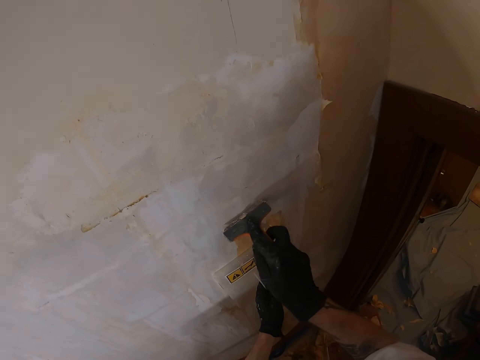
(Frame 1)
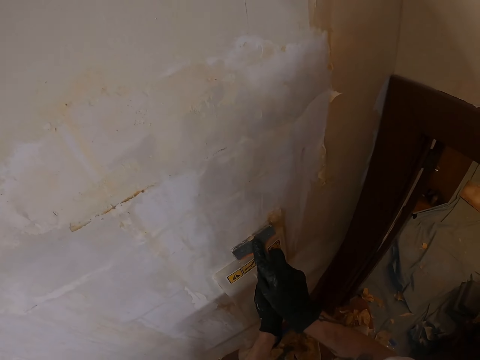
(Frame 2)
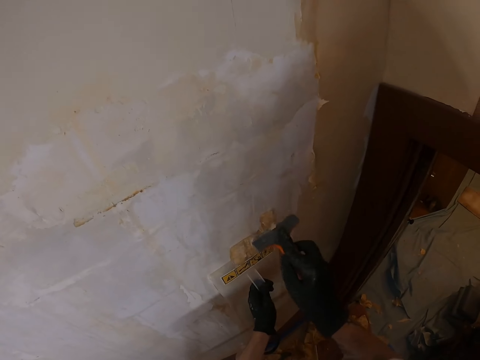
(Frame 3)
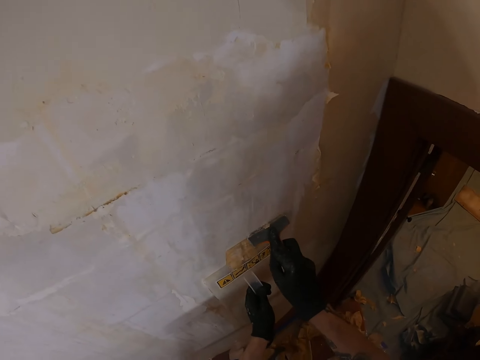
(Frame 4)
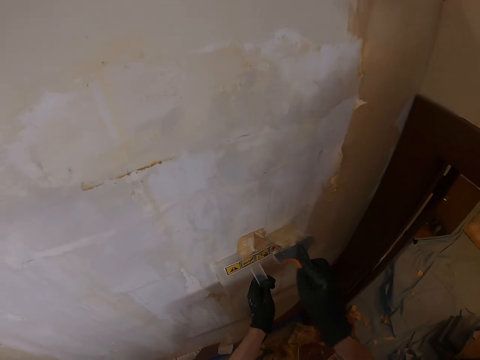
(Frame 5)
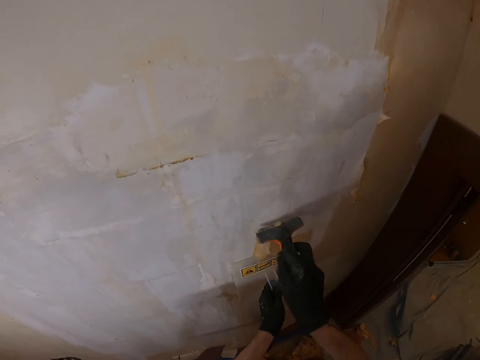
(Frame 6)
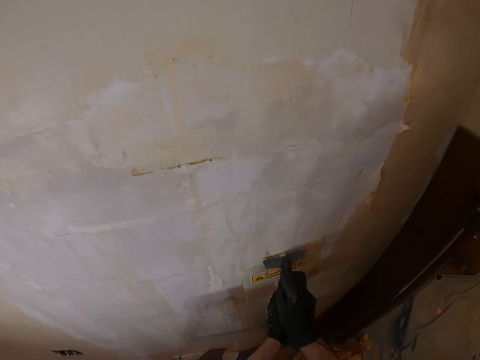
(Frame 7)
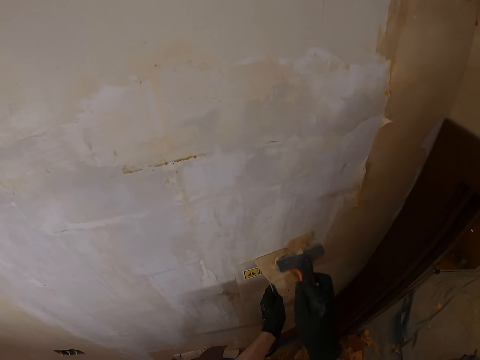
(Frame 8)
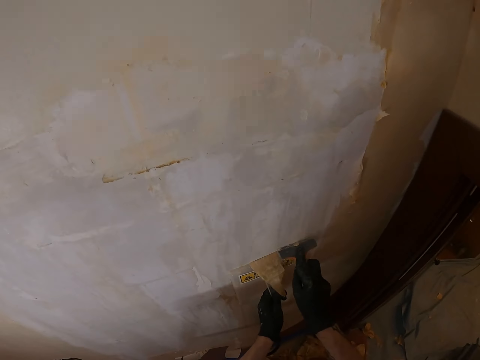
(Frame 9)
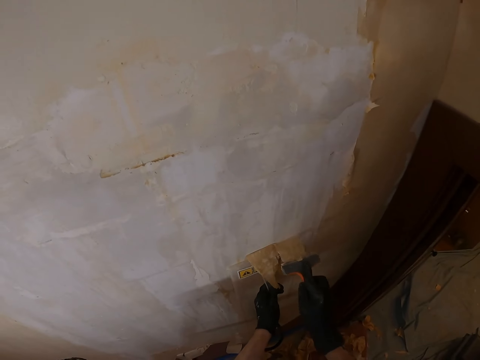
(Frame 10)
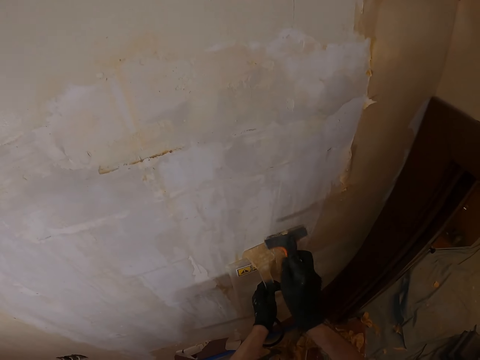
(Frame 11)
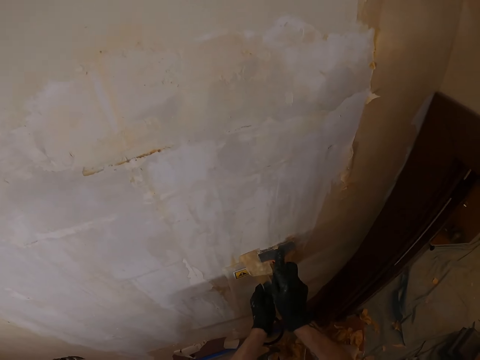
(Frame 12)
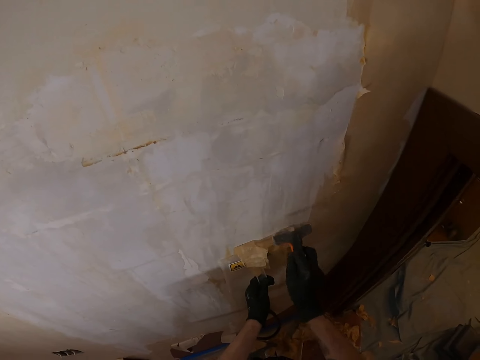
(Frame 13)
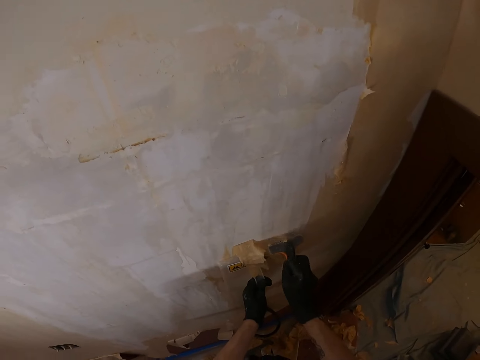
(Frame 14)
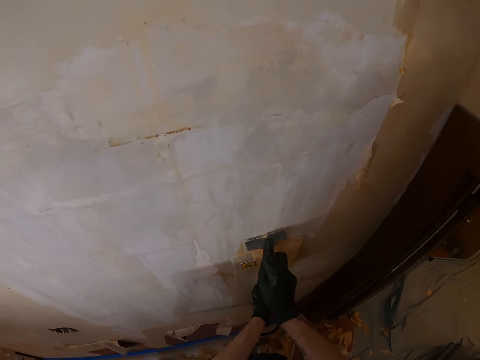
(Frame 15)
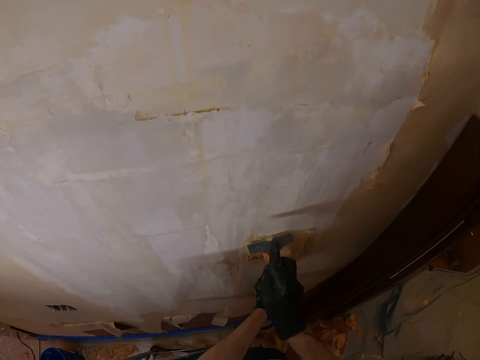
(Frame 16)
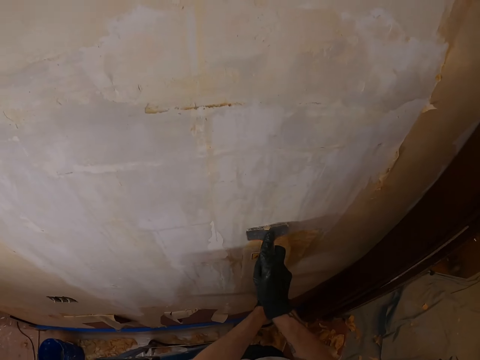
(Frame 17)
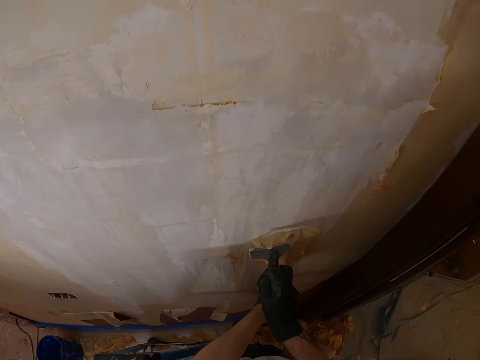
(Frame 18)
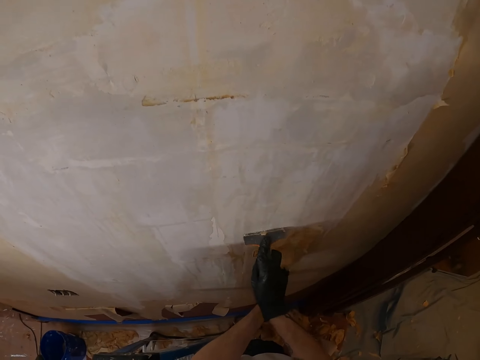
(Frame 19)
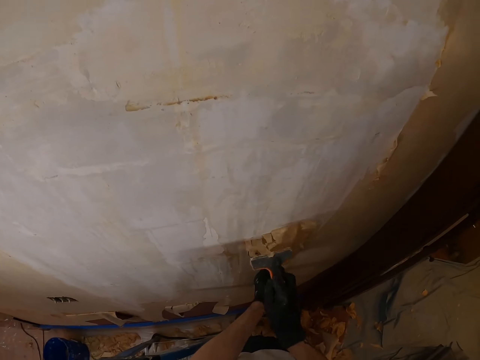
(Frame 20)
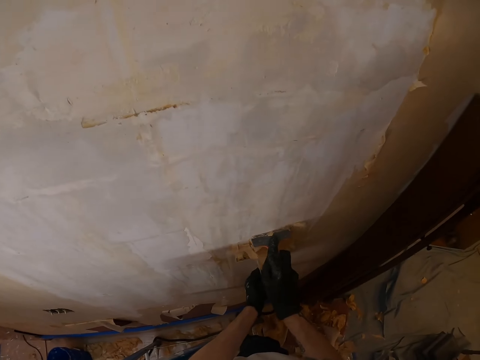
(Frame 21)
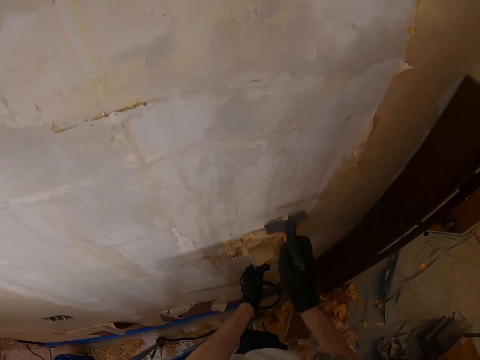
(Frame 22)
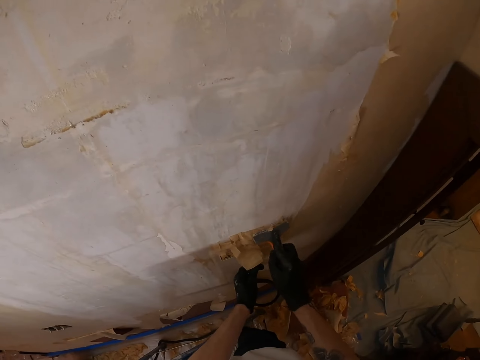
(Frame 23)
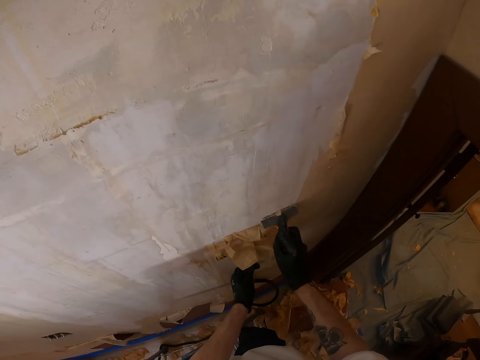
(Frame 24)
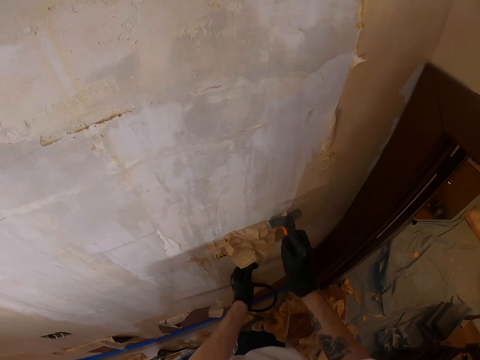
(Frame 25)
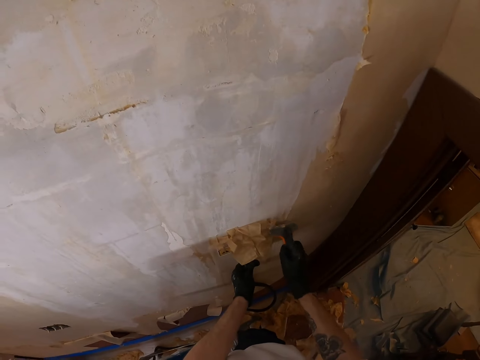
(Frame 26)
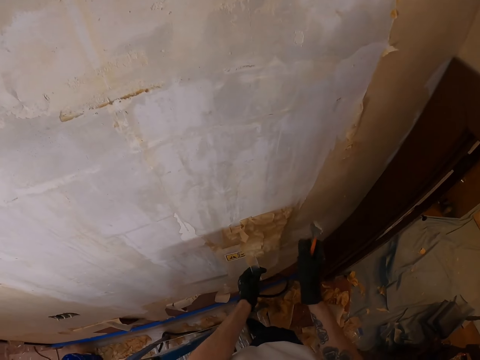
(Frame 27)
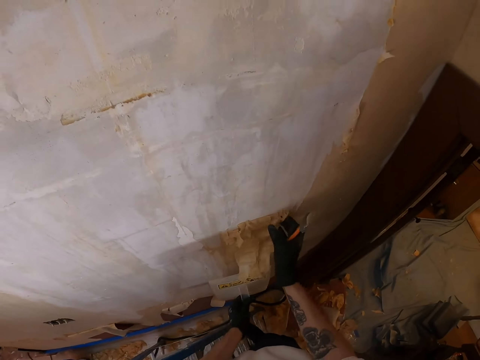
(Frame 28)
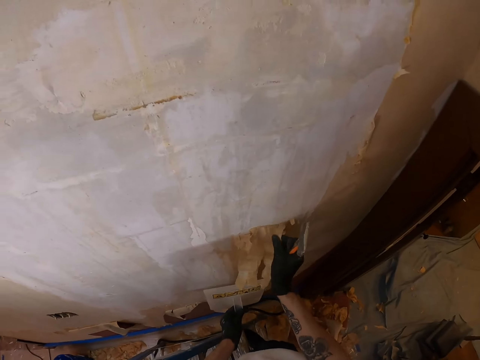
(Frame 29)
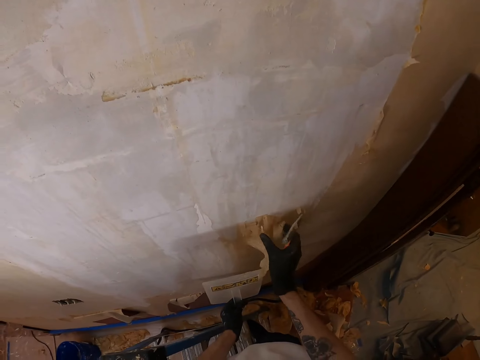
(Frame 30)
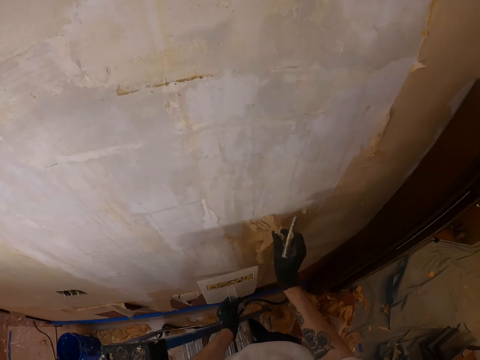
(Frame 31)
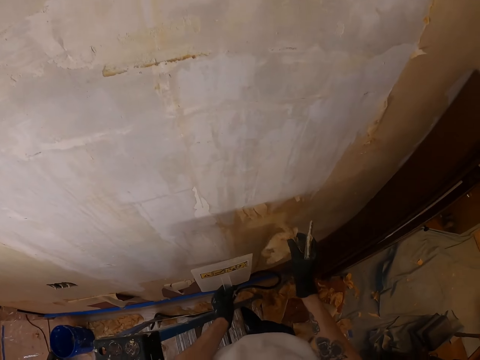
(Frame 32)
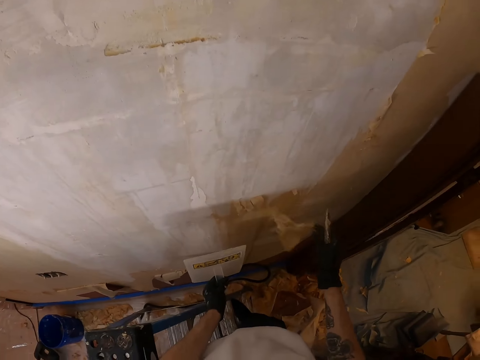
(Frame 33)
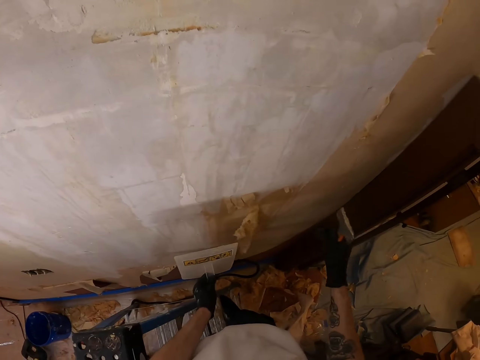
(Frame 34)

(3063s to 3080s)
The camera wearer removes a paint scraper from the wall with the right hand. They remove a steam wallpaper stripper from the wall with the left hand. They strip the paint on the wall with the right hand.

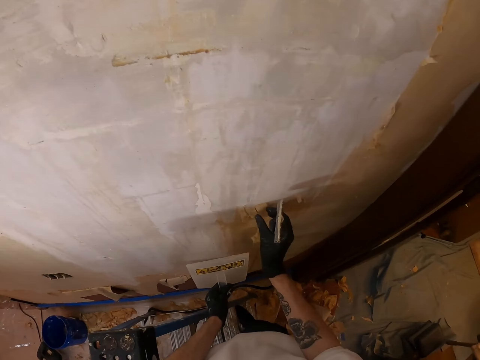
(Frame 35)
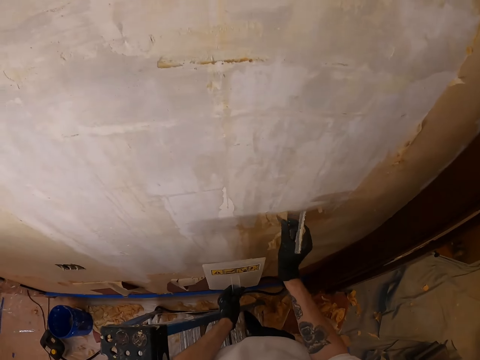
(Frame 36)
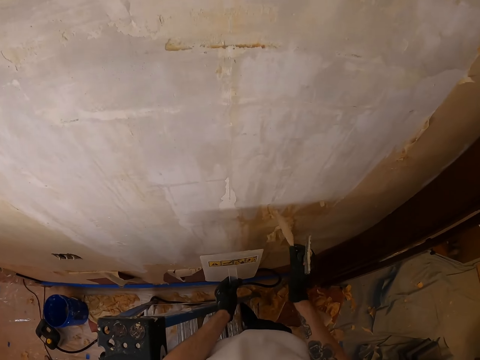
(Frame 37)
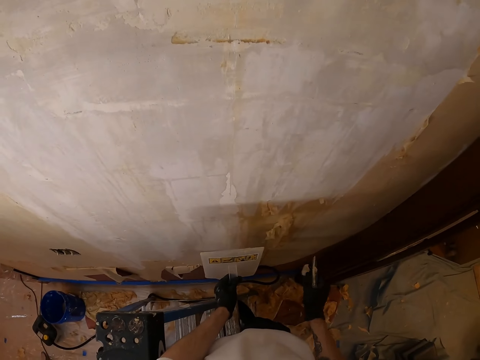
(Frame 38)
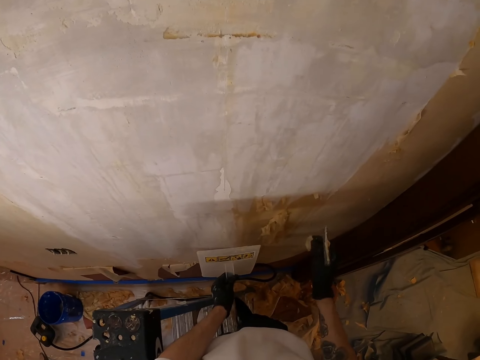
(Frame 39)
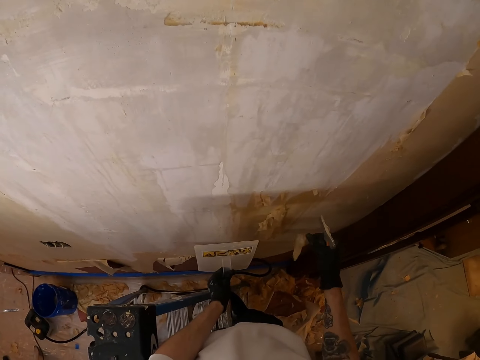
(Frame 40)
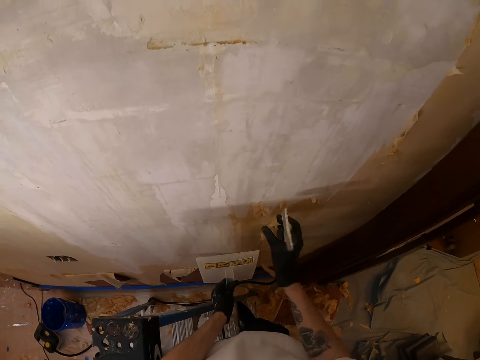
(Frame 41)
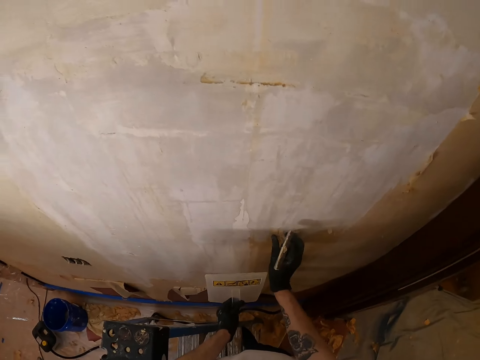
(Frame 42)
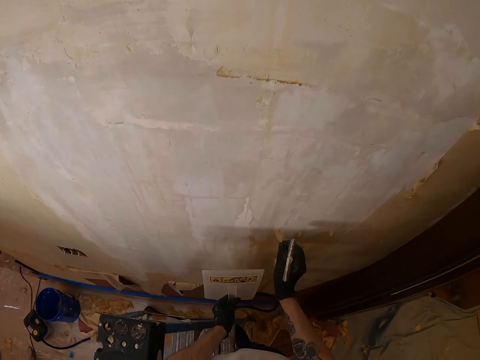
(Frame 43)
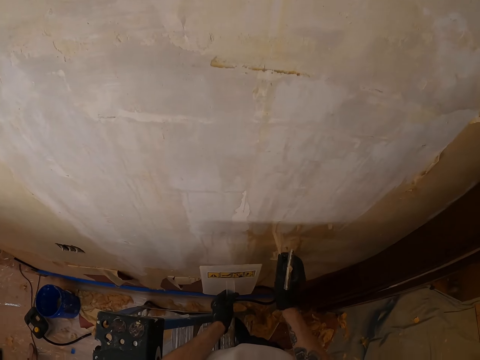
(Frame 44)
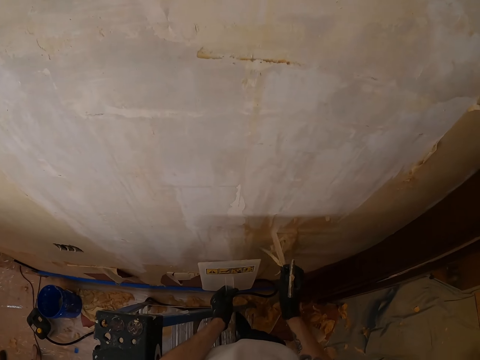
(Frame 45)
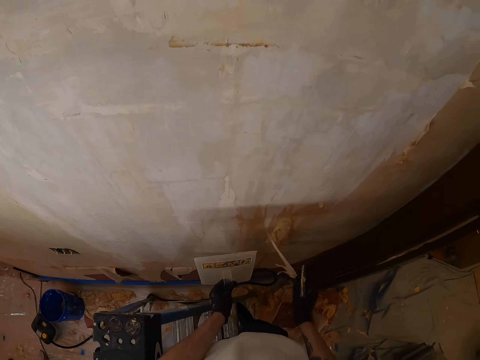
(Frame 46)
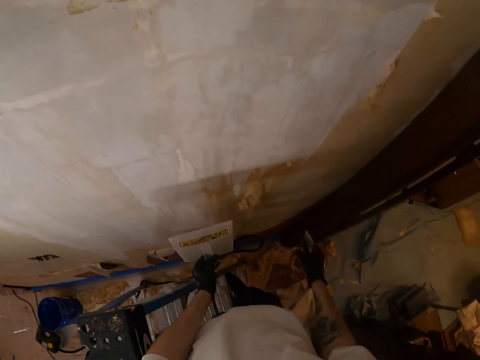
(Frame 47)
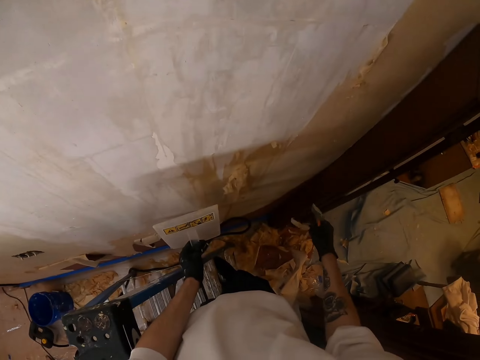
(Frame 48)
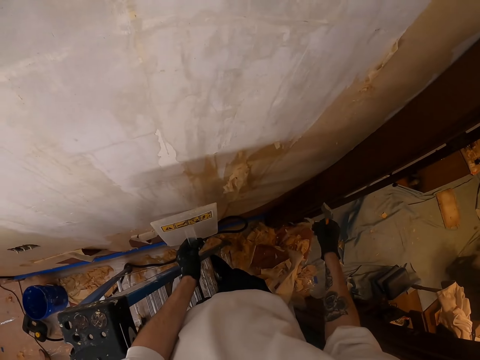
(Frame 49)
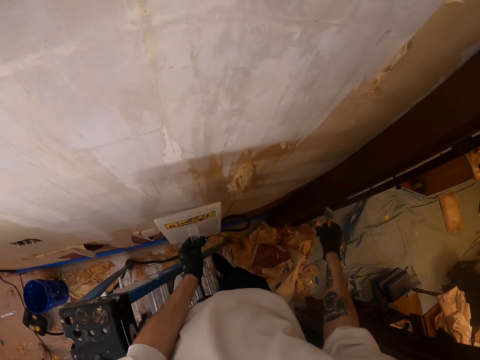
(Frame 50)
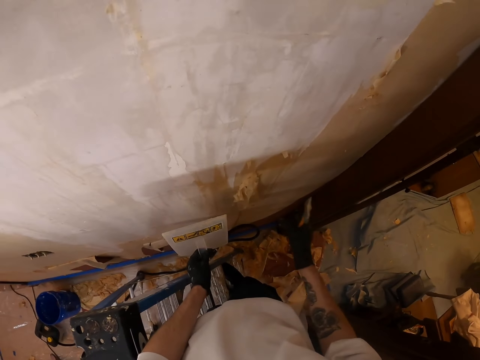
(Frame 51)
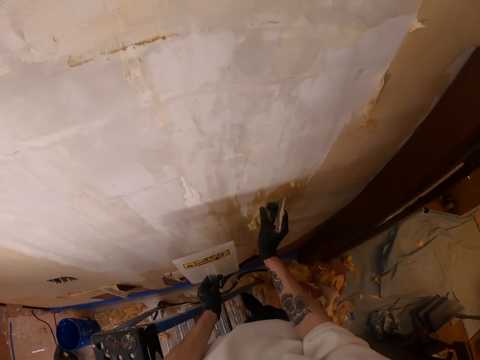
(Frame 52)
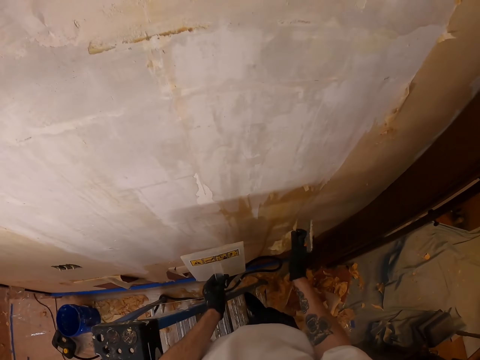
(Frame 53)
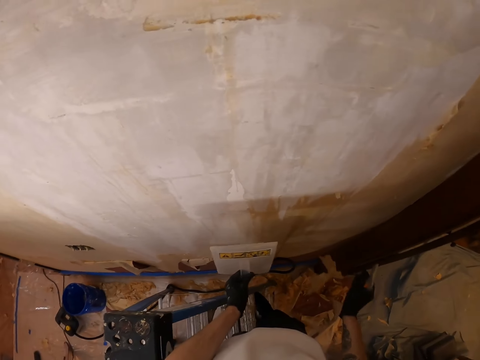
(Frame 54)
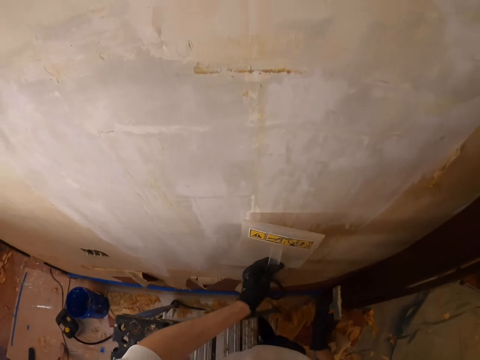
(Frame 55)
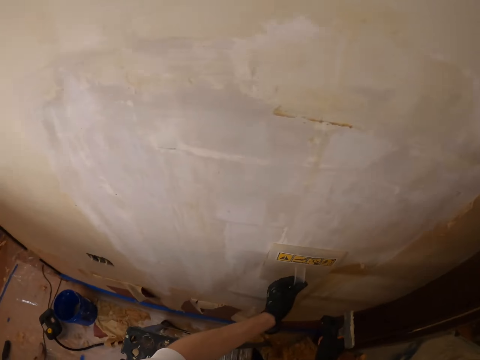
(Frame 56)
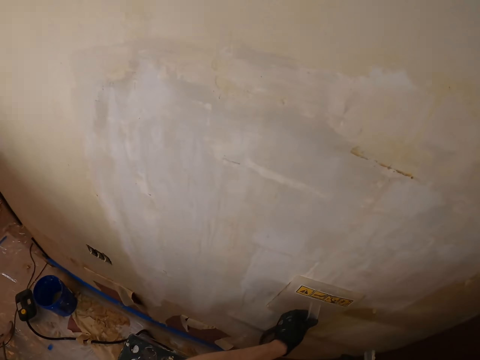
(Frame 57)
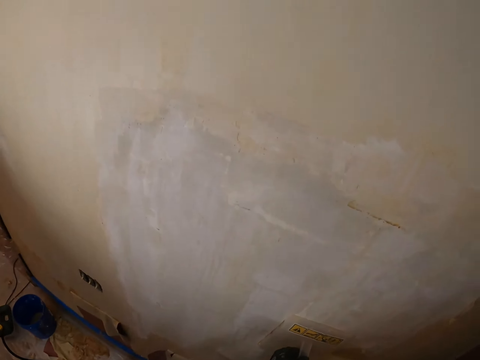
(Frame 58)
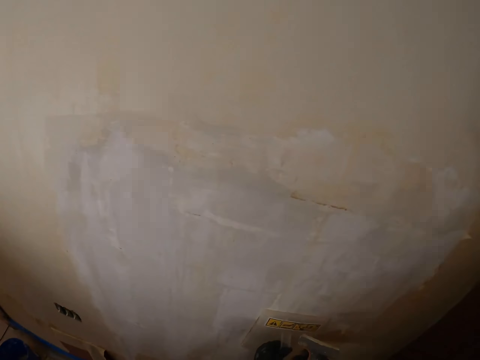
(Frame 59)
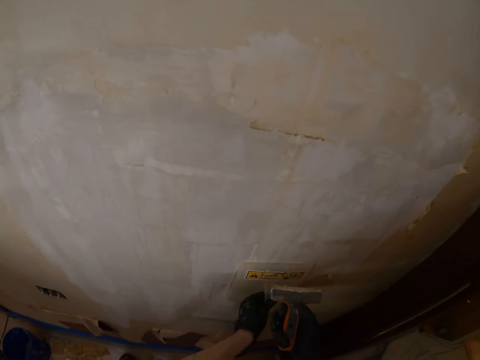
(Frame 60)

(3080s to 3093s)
The camera wearer drops wallpaper paint dust on the floor with the right hand. They strip the paint on the wall with the right hand. They drop the wallpaper paint dust on the floor with the right hand. They strip the paint on the wall with the right hand. They drop the wallpaper paint dust on the floor with the right hand. They agitate the paint on the wall with a steam wallpaper stripper. They hold a hand float on the wall with the left hand.
